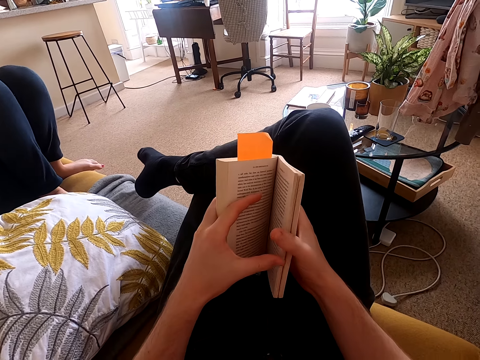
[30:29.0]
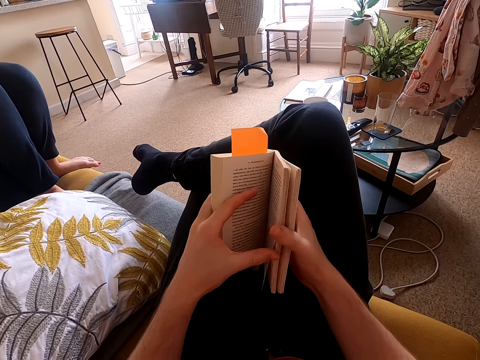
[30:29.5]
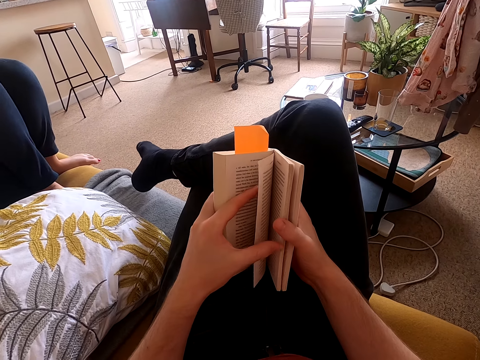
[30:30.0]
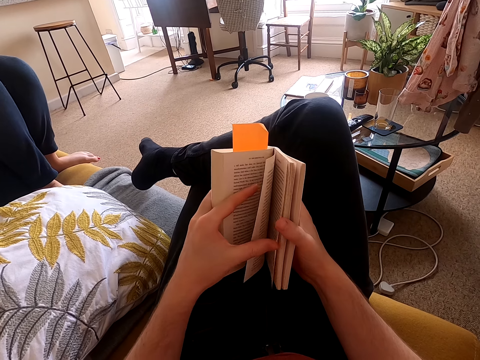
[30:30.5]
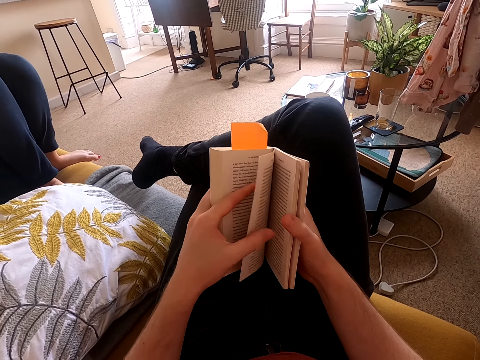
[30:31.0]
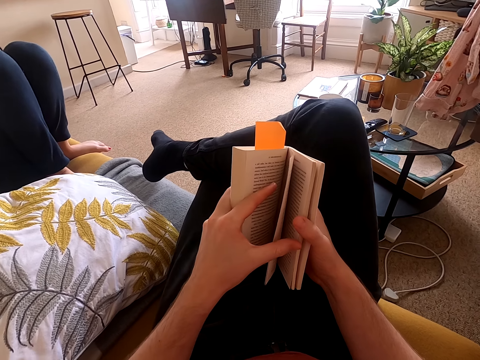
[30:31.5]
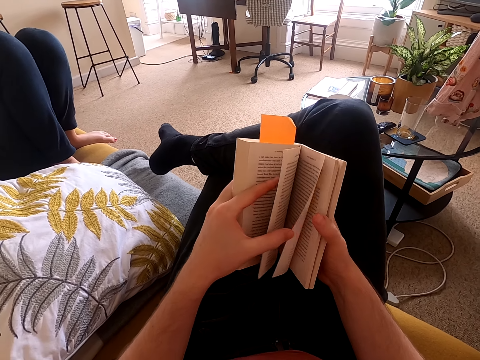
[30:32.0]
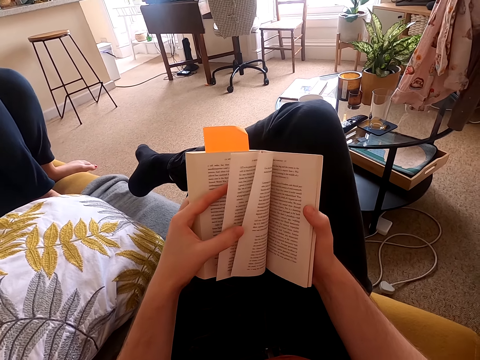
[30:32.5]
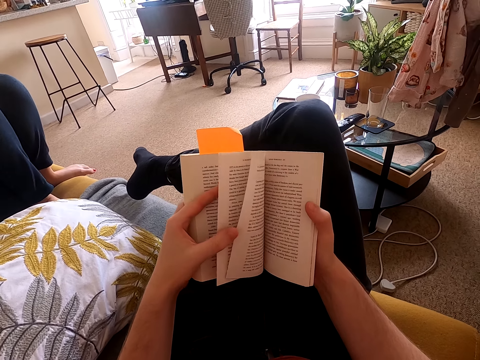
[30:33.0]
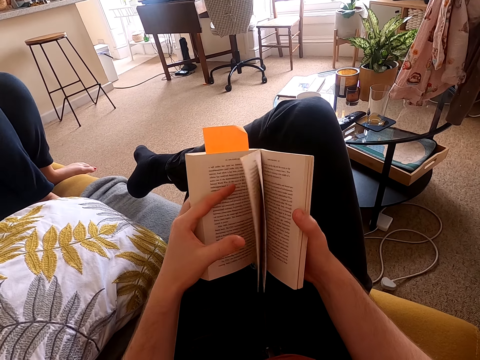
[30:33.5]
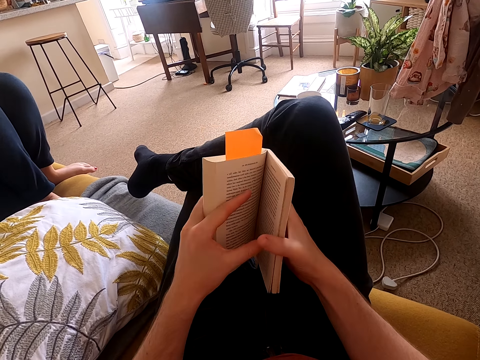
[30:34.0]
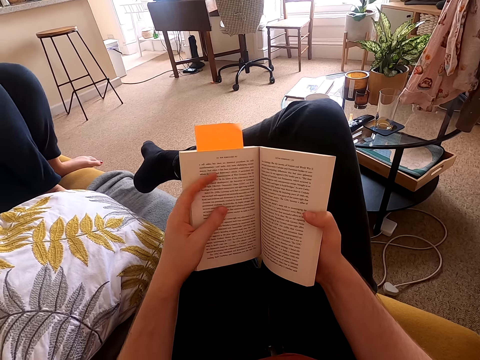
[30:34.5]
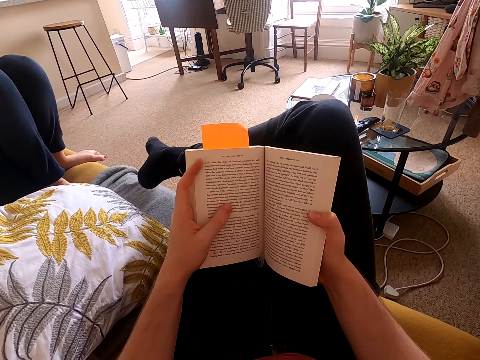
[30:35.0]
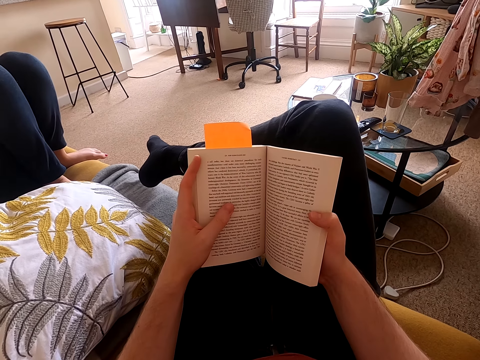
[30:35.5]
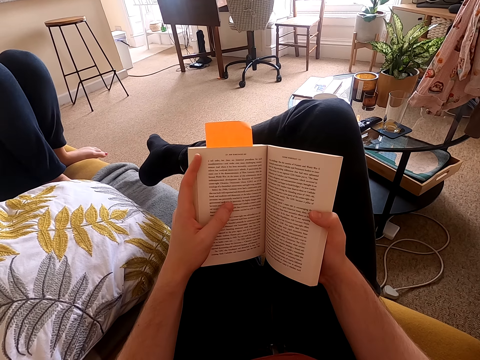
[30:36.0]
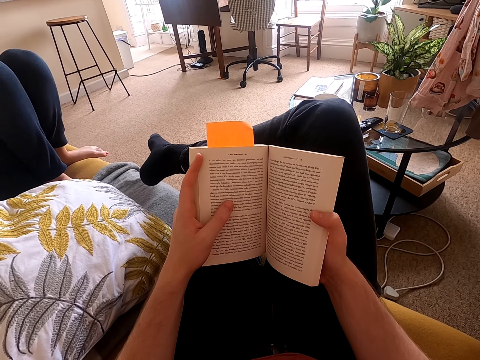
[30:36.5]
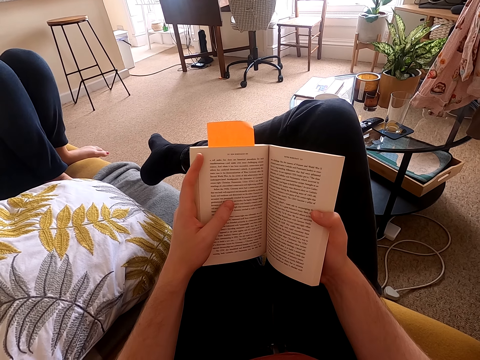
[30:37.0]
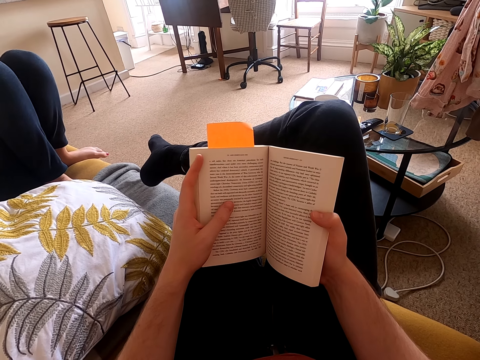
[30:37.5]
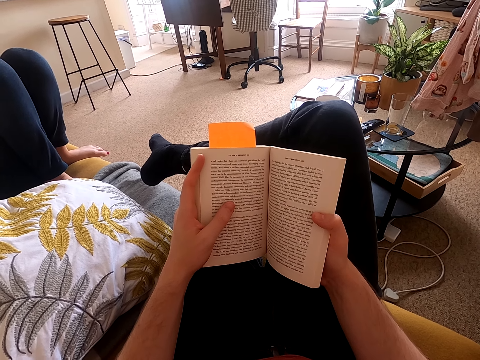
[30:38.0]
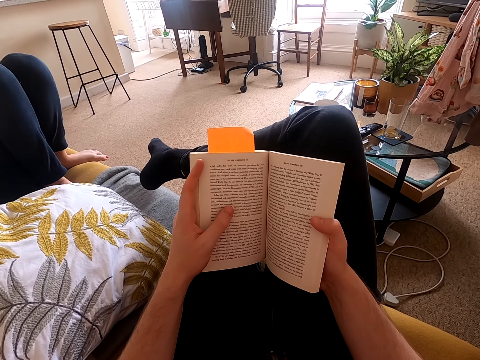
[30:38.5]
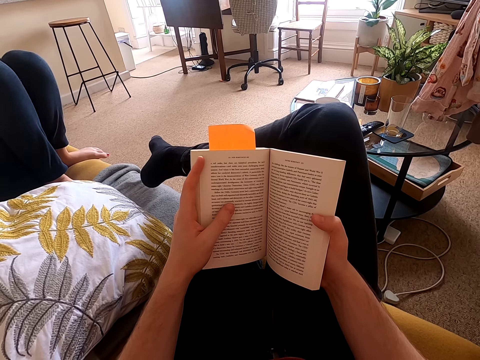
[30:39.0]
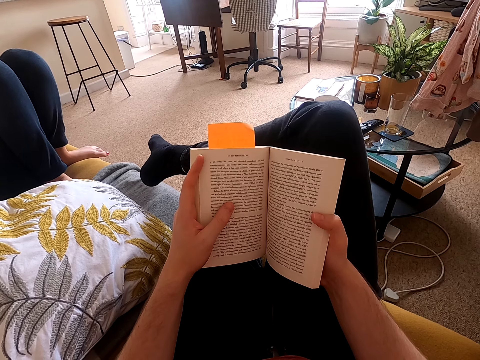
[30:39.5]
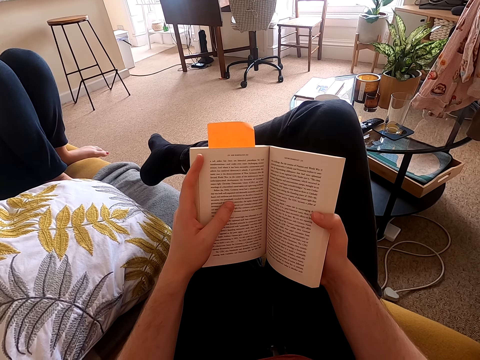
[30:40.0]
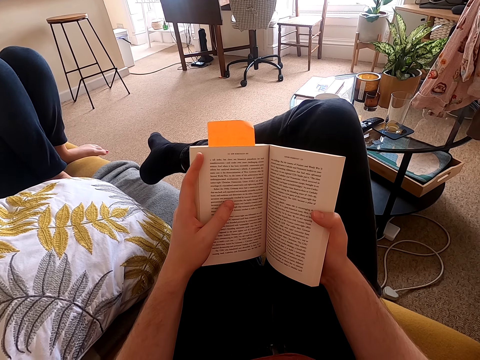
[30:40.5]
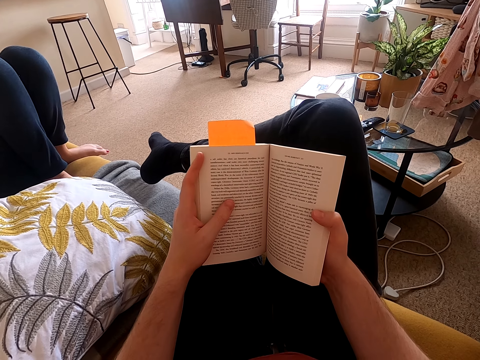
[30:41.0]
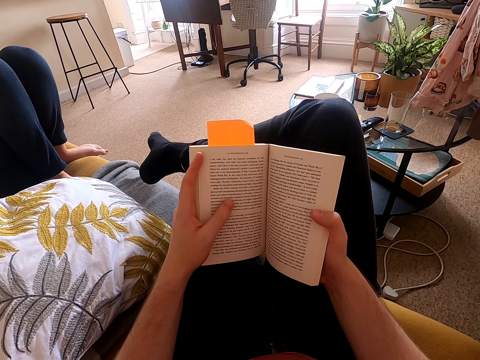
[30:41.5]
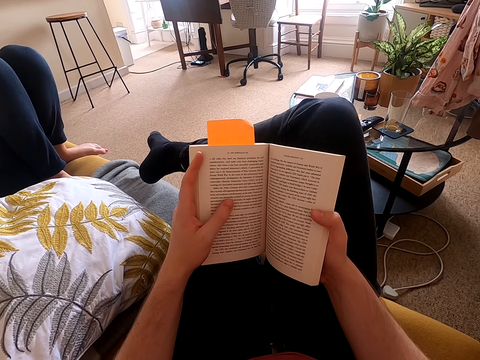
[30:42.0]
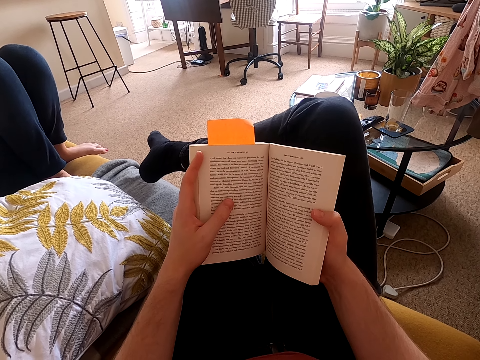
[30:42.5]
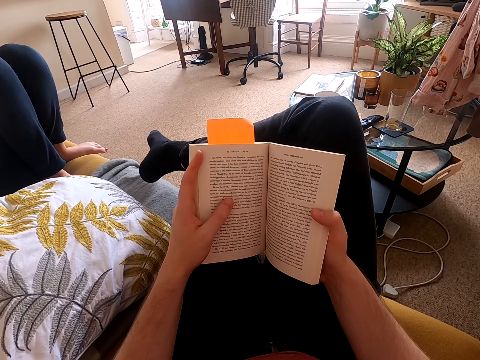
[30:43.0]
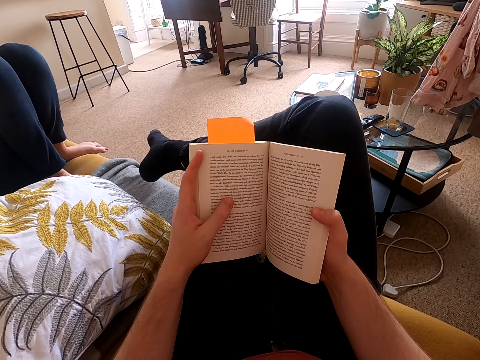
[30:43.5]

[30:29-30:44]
The camera wearer reads a book. He turns a page of the book. He looks around a room. He flips the page. He flips the page again. He reads the book.

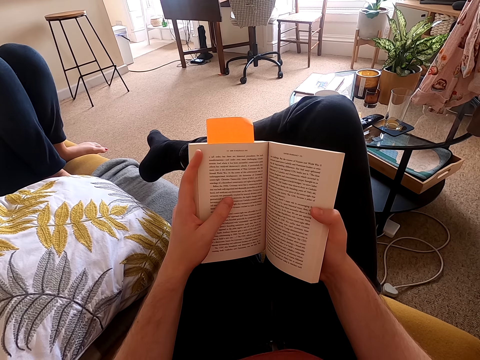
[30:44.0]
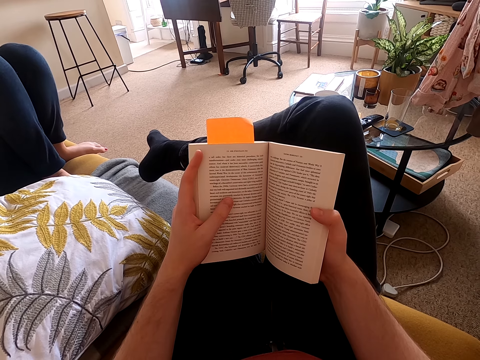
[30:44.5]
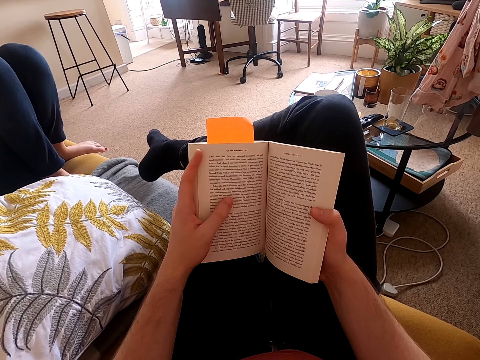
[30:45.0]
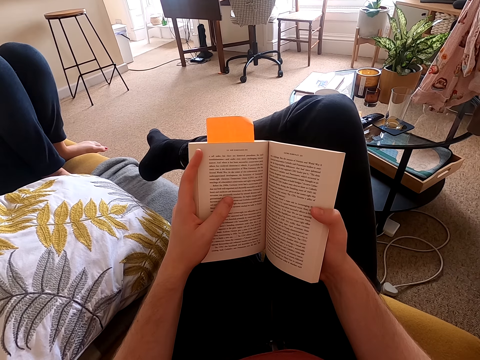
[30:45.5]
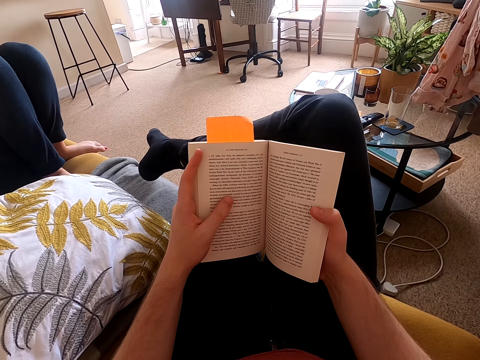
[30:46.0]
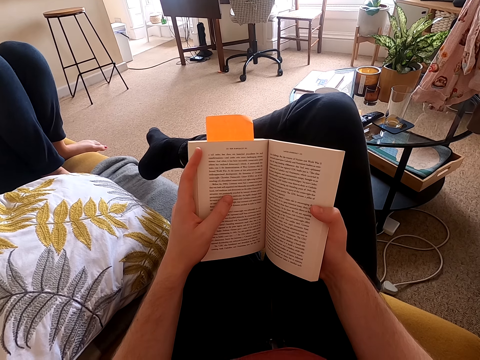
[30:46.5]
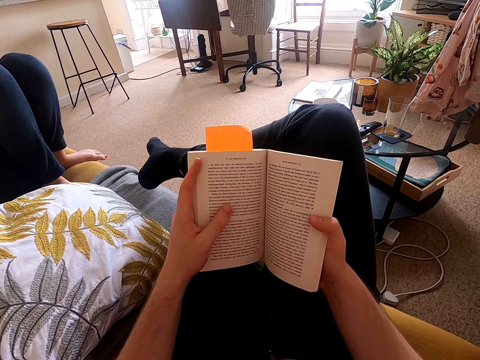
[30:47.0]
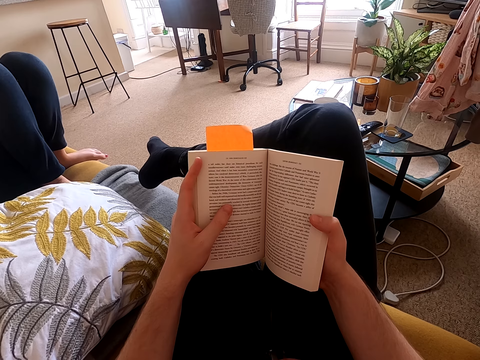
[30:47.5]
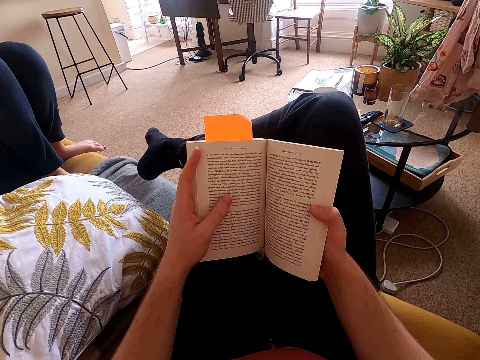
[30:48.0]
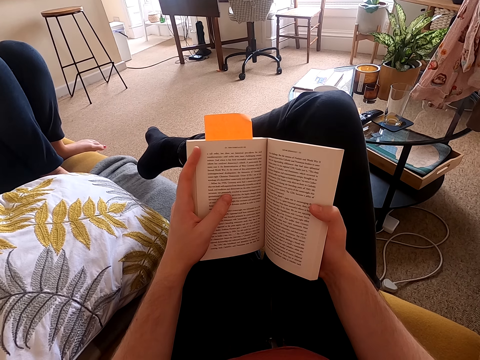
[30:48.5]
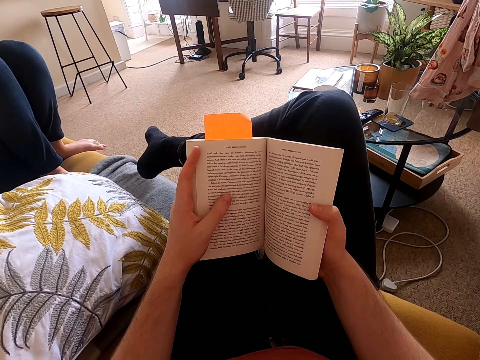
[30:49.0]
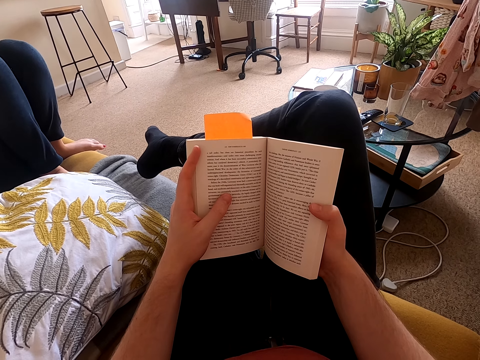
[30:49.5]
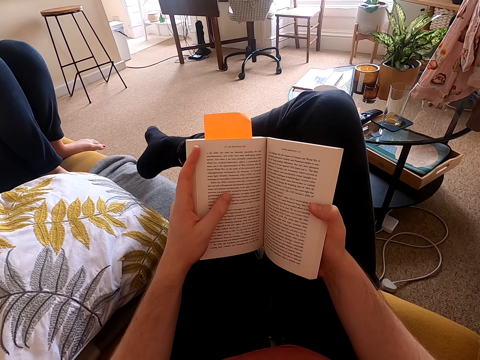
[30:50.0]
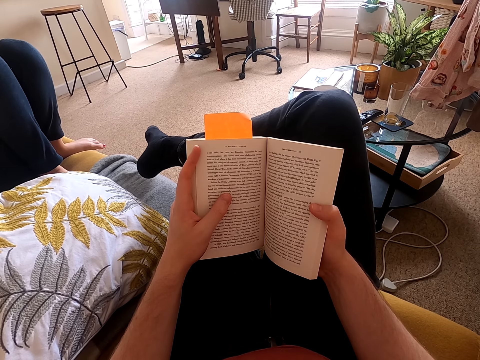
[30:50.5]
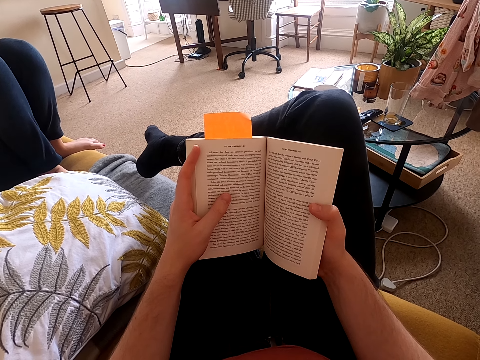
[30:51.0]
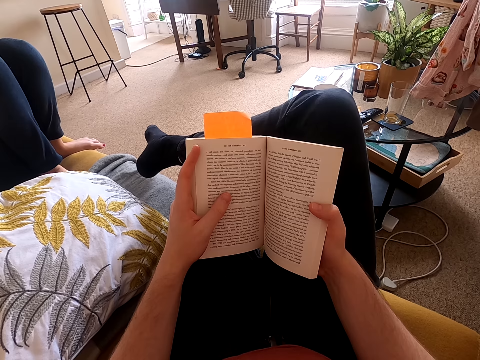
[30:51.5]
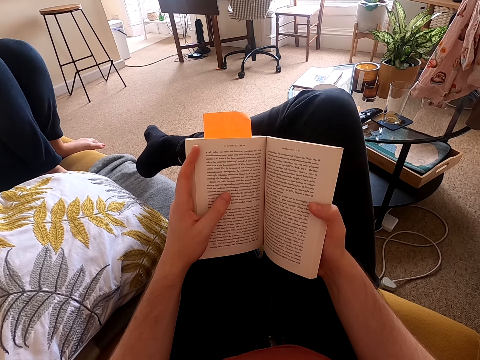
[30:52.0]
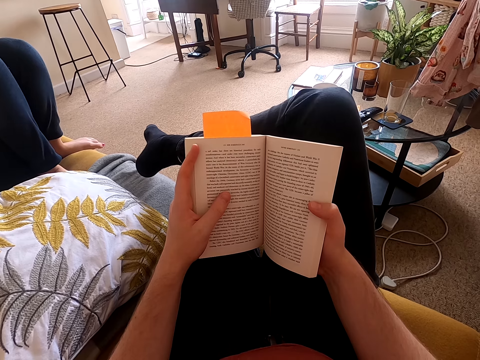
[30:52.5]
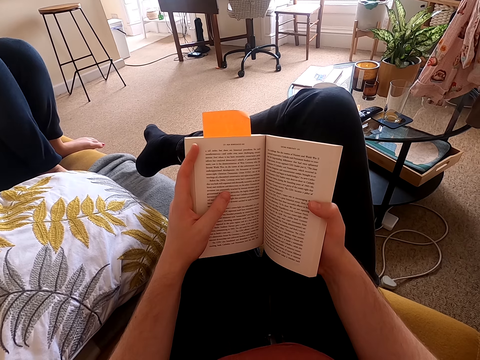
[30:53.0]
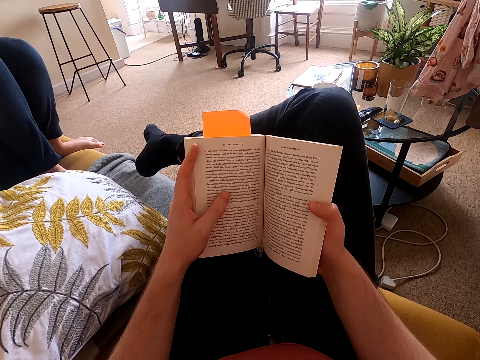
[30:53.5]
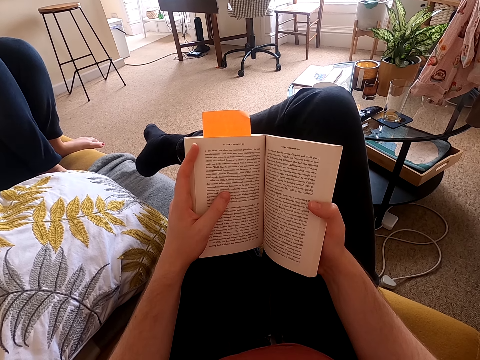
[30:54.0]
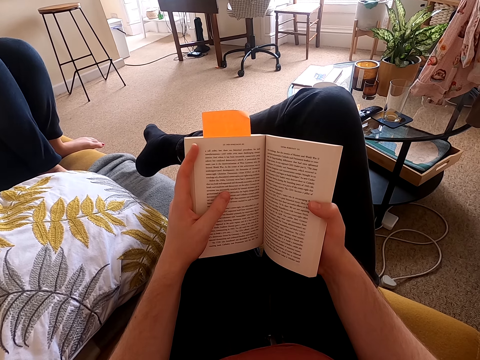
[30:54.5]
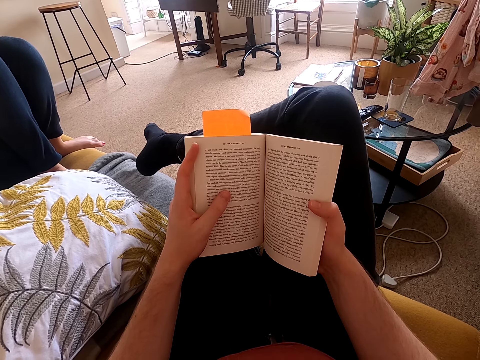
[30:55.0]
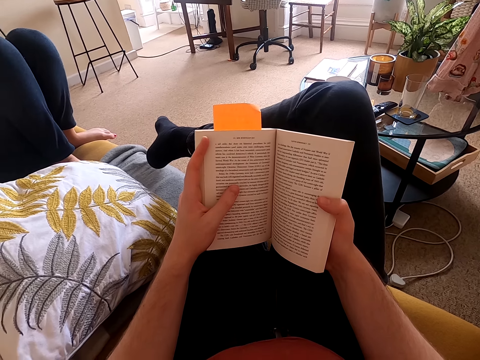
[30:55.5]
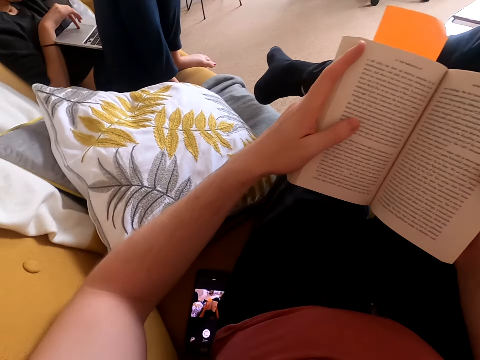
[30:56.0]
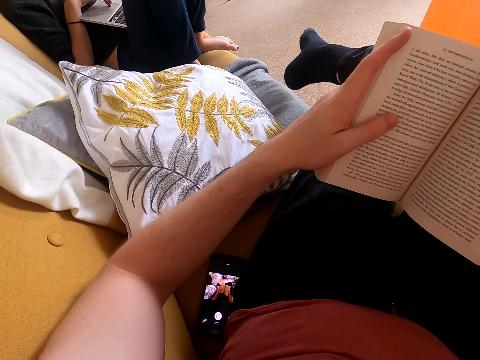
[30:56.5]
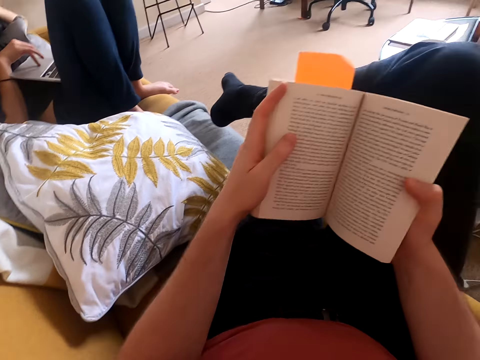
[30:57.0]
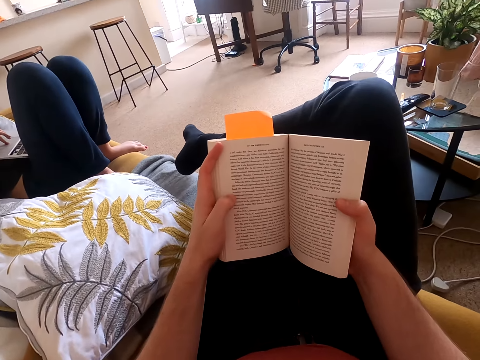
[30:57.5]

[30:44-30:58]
The camera wearer looks around a room. He reads a book. He looks around the room. He lifts up his left elbow. A lady operates a laptop.
